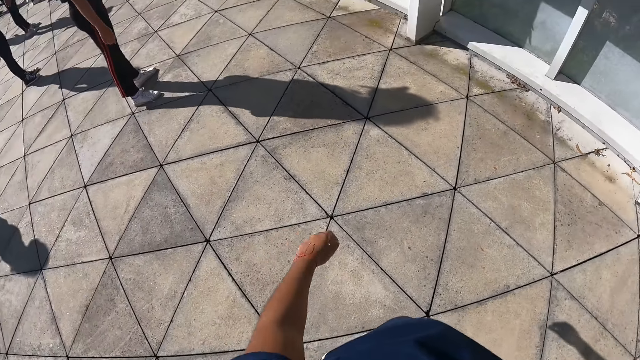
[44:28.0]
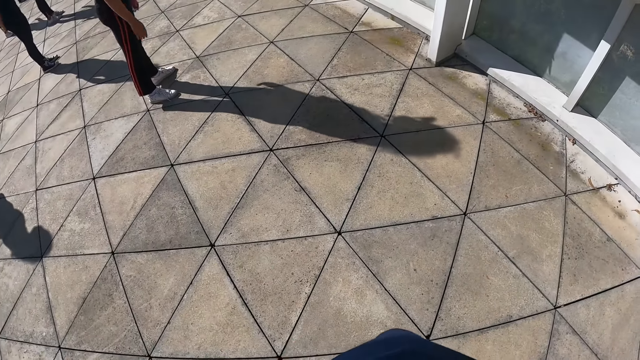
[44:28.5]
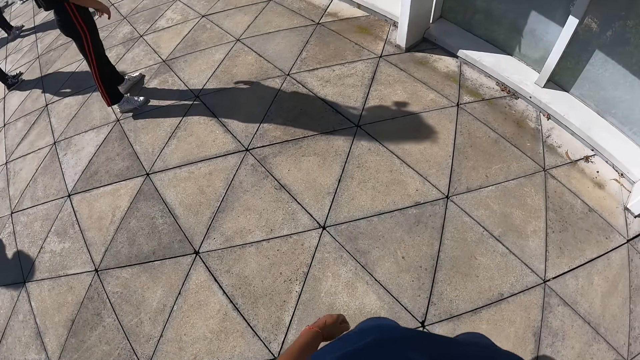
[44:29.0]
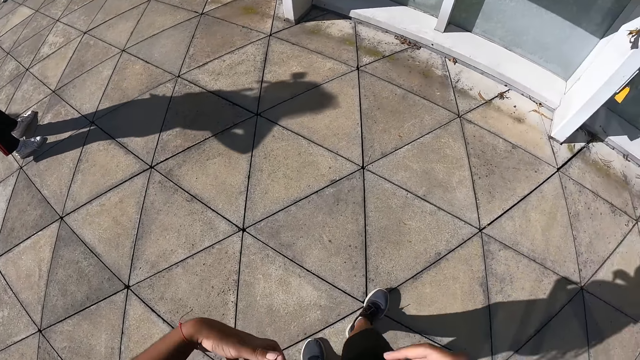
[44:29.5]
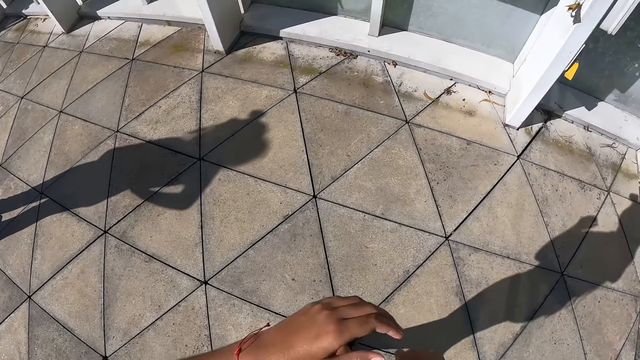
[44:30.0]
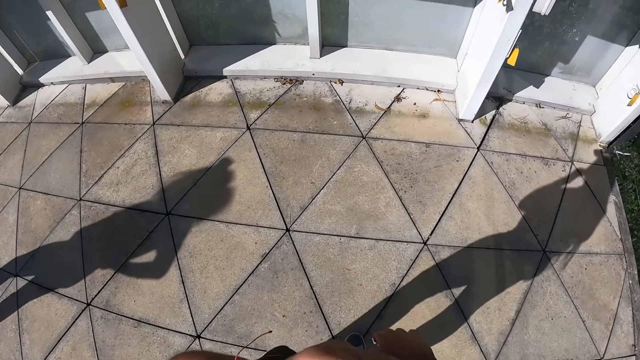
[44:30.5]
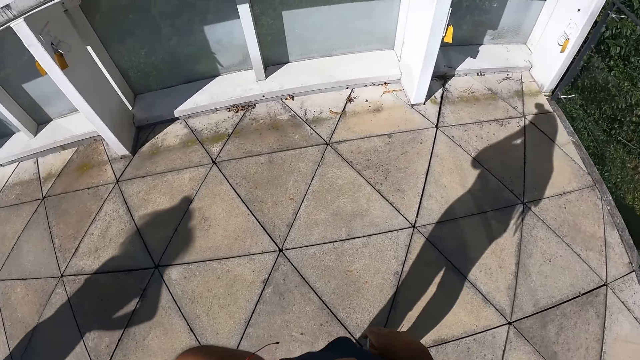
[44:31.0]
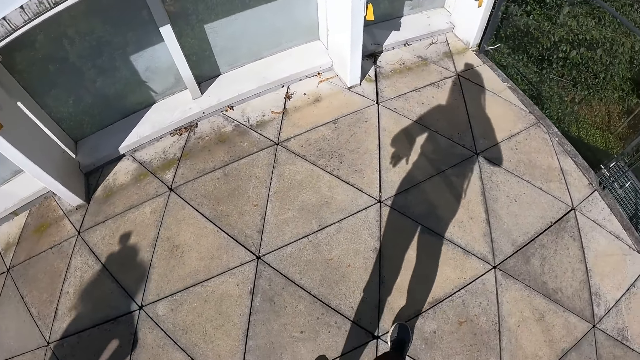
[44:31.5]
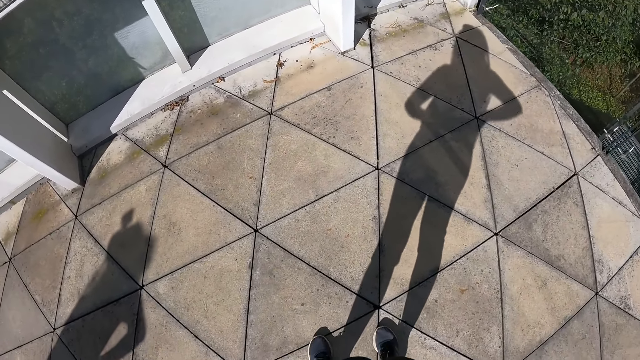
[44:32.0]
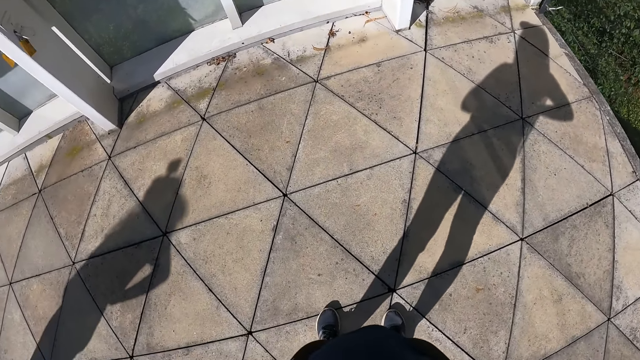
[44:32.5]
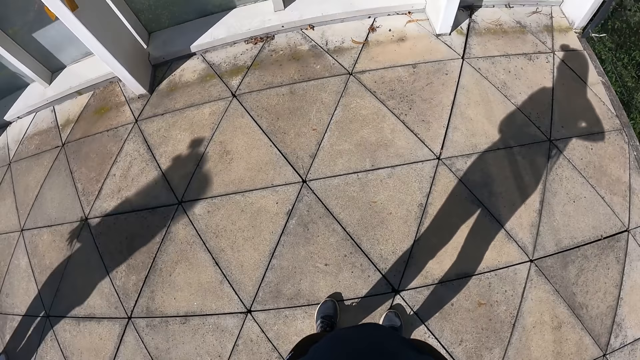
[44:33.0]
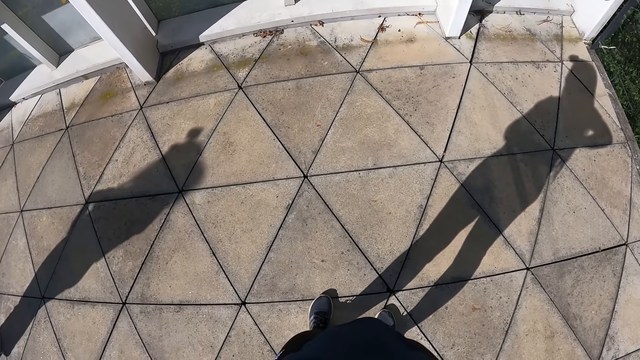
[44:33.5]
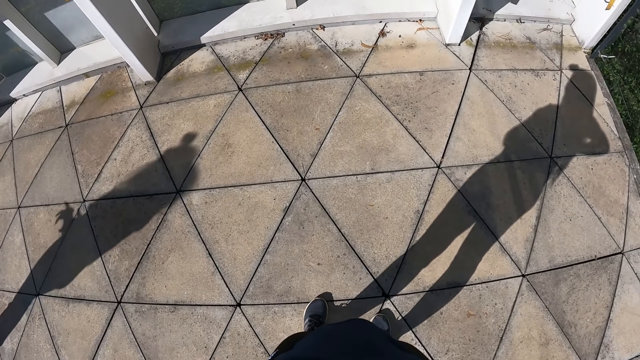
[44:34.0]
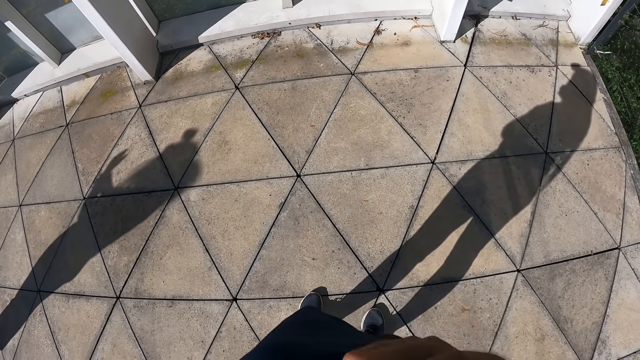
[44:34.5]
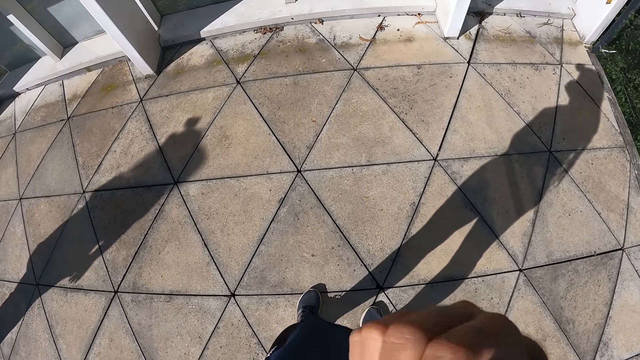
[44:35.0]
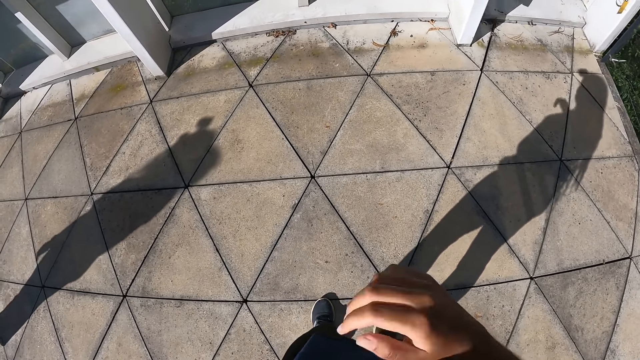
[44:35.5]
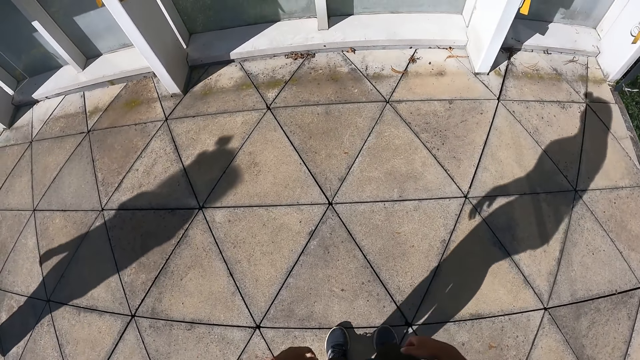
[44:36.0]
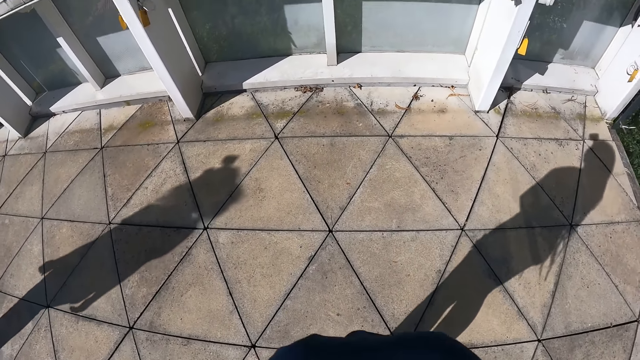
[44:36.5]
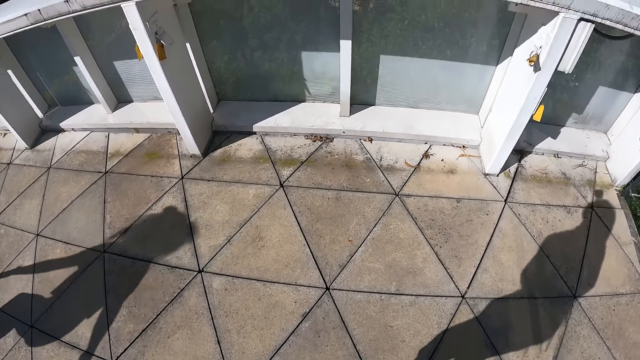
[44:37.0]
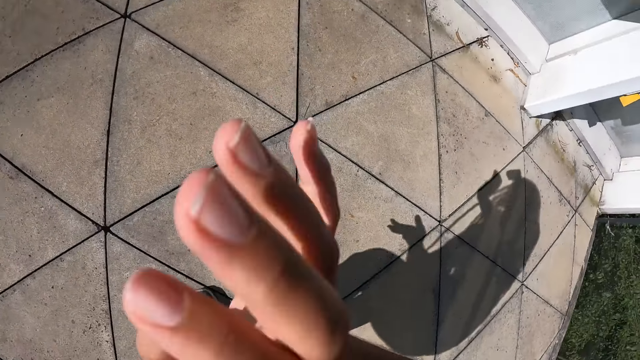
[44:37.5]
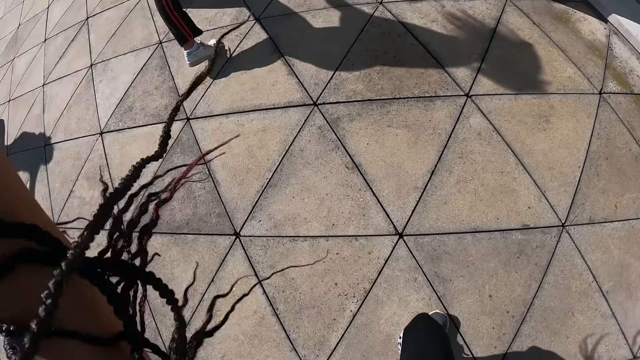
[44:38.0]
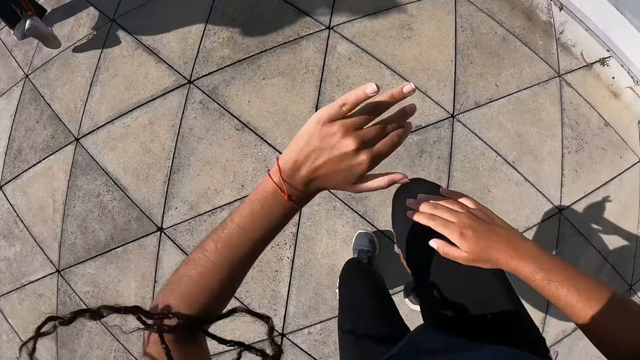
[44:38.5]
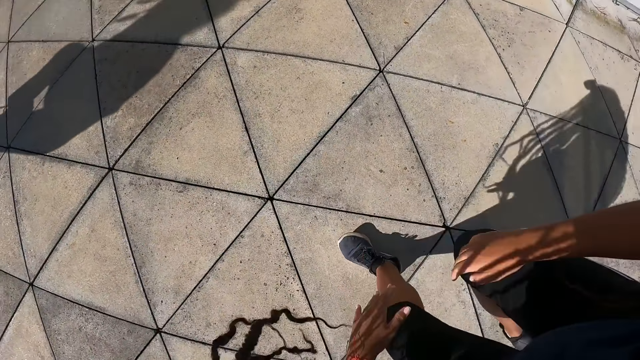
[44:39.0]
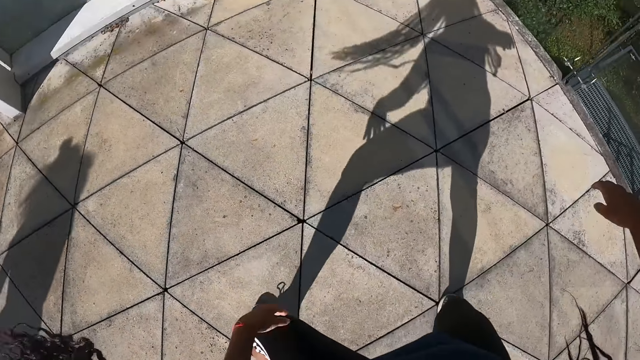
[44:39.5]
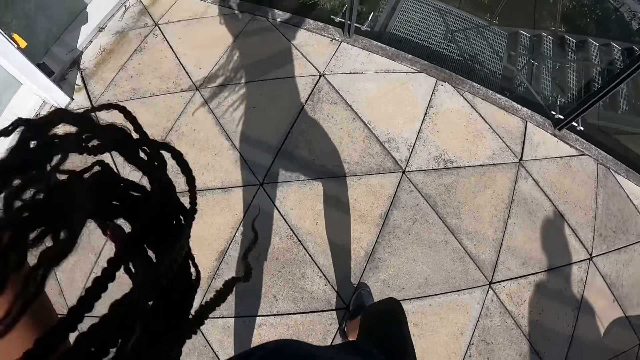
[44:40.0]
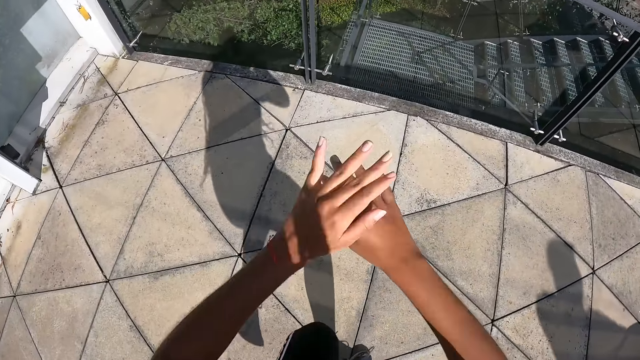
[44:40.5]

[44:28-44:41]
The person moves hands. The camera wearer touches her face. She holds her waist. The person moves hands. The camera wearer dances on the balcony with the group of people.

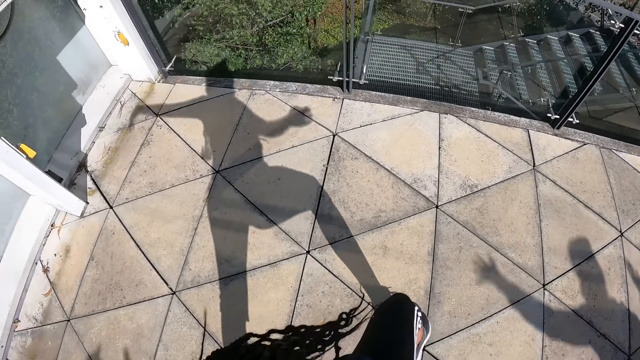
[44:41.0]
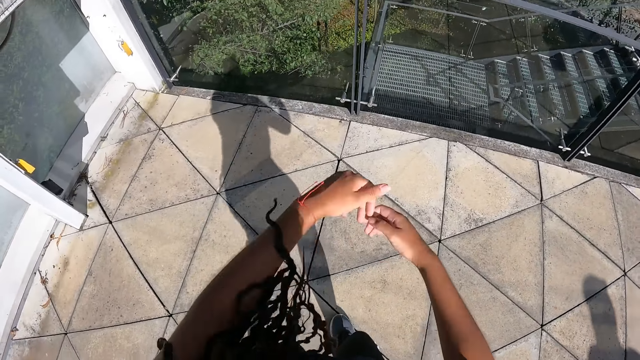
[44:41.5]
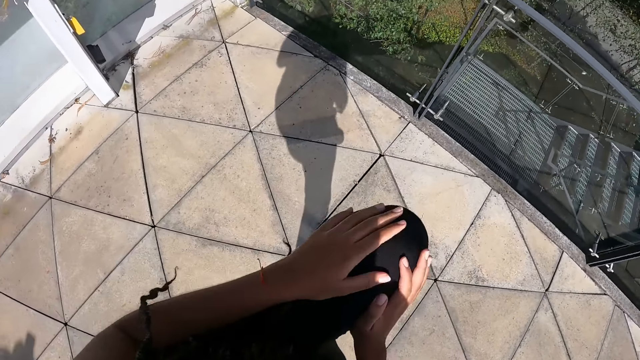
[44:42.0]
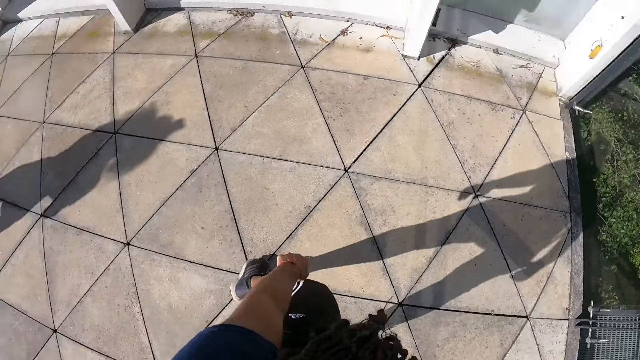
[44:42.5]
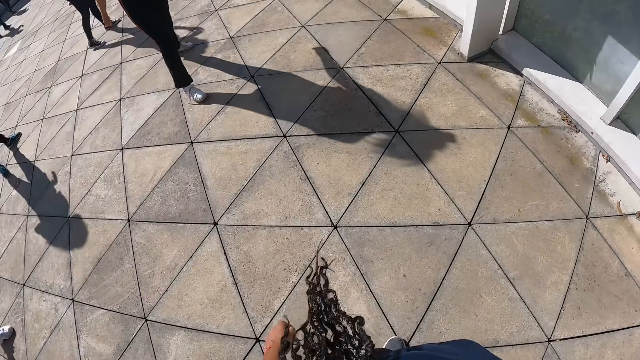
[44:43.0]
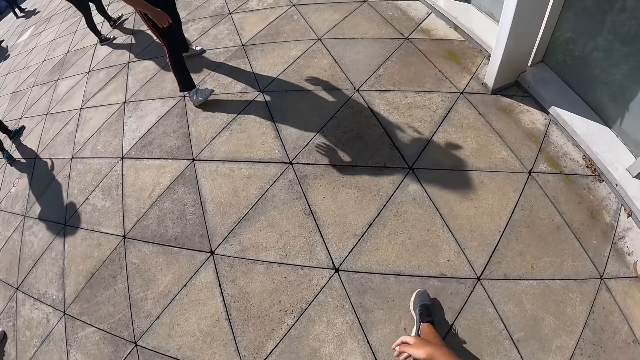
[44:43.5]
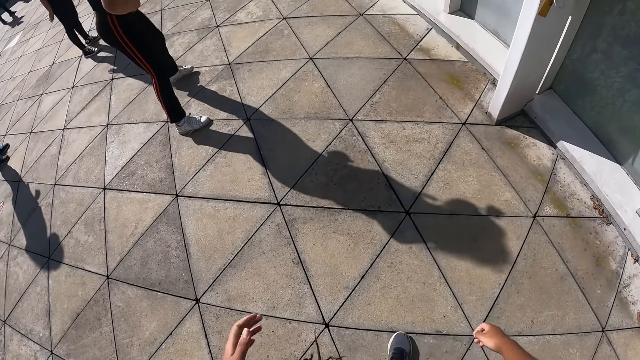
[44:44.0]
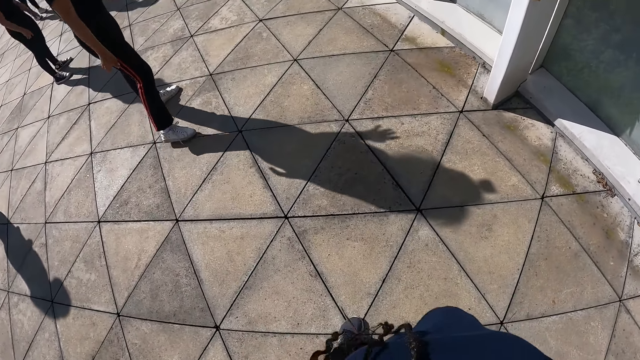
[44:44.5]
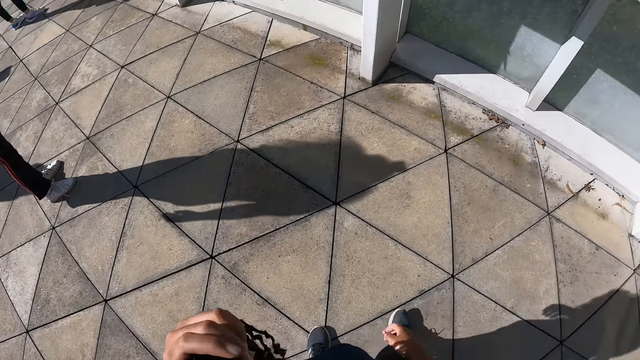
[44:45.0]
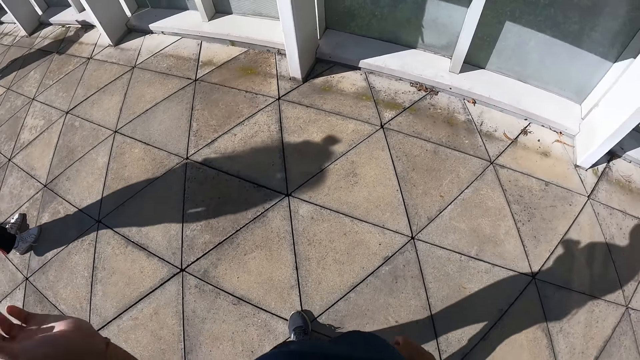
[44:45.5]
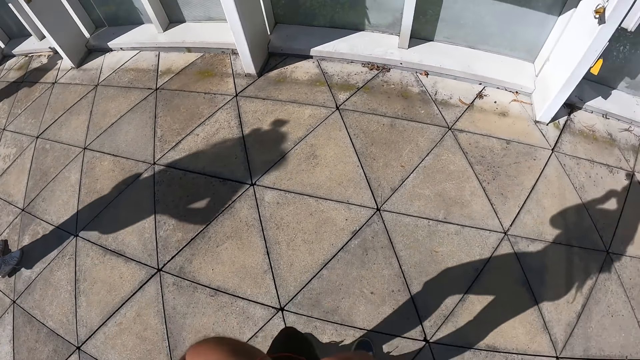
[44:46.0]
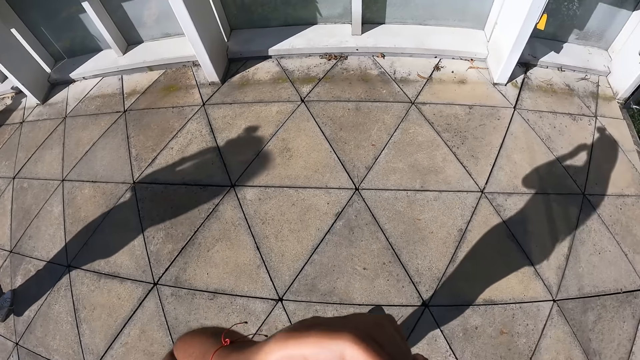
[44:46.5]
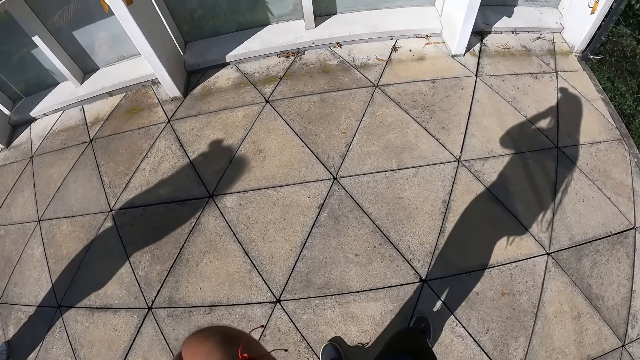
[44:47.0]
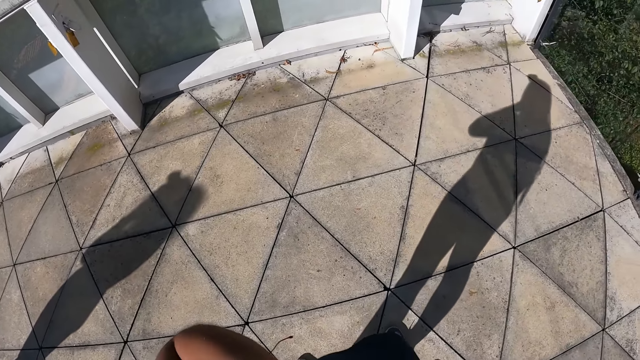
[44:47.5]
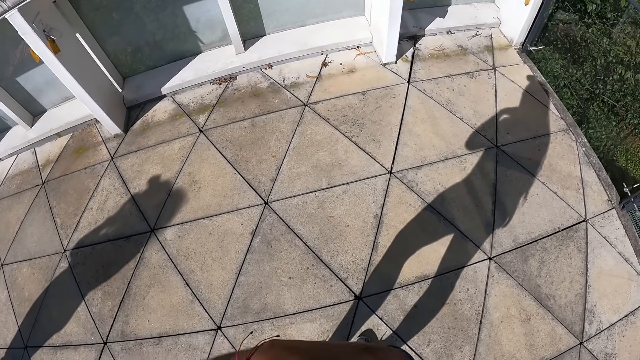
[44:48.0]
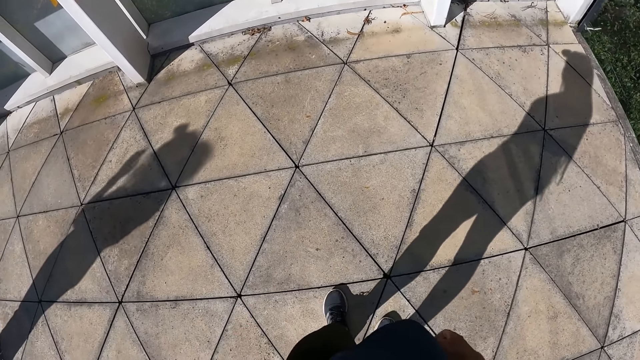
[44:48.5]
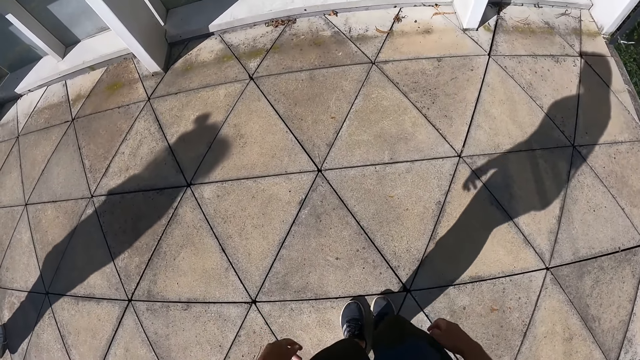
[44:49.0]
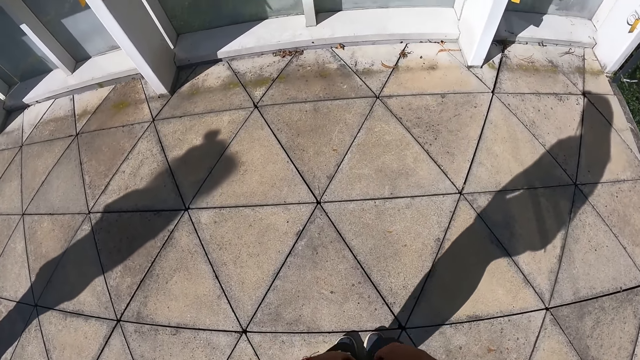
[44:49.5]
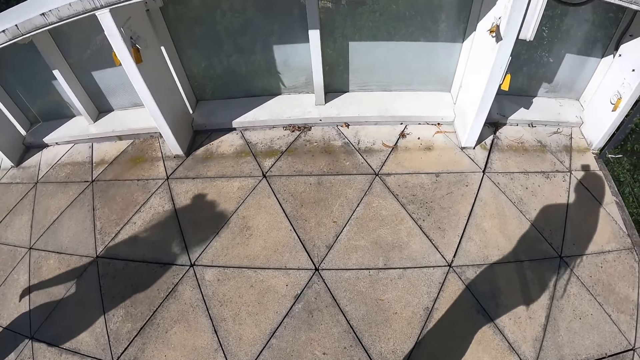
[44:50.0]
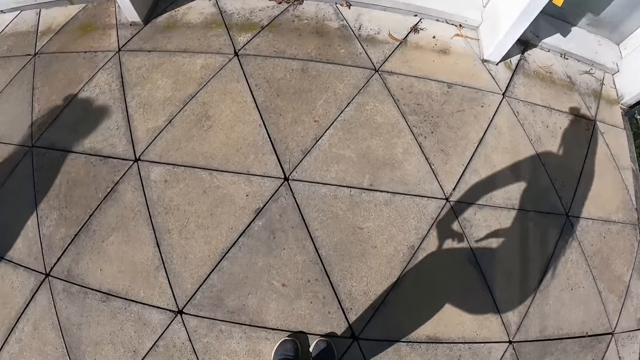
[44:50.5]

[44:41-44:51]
The camera wearer turns around. The person dances.
